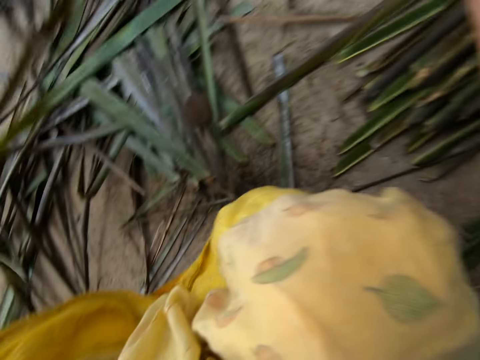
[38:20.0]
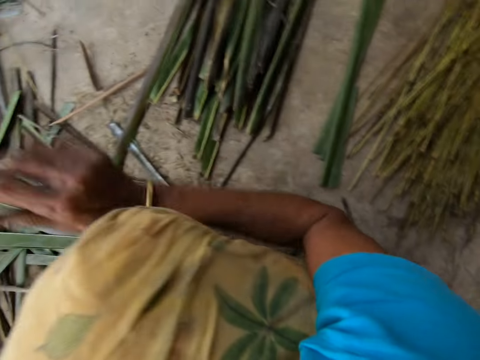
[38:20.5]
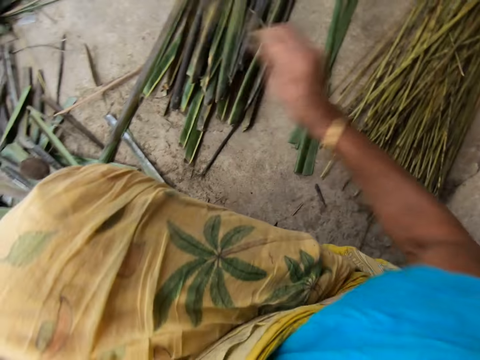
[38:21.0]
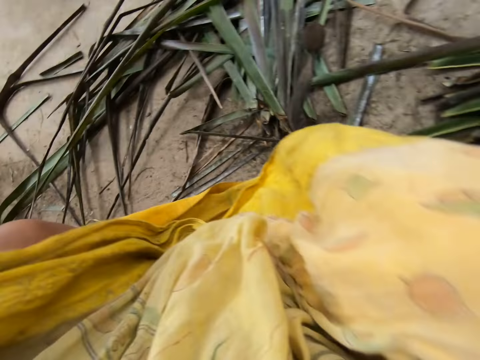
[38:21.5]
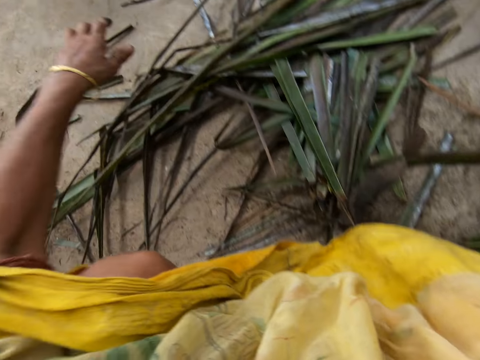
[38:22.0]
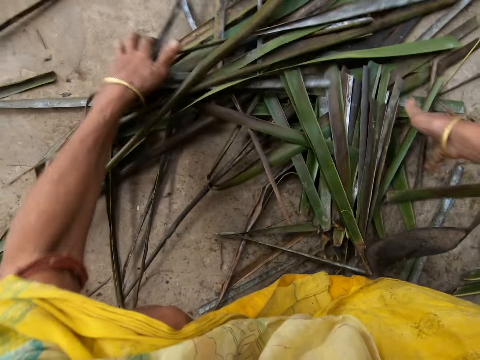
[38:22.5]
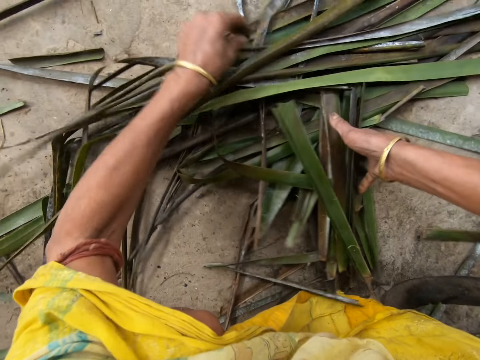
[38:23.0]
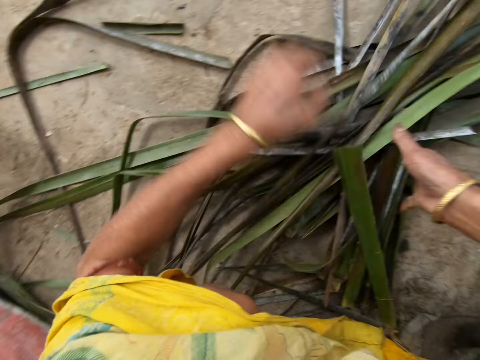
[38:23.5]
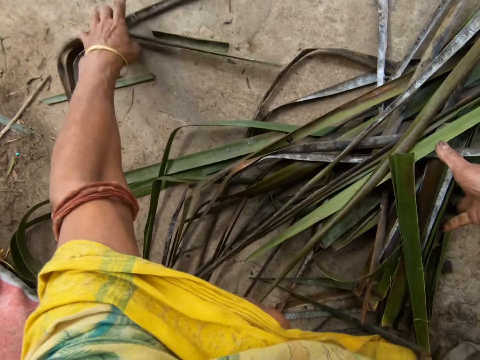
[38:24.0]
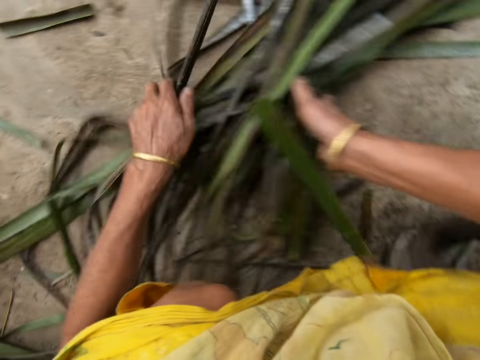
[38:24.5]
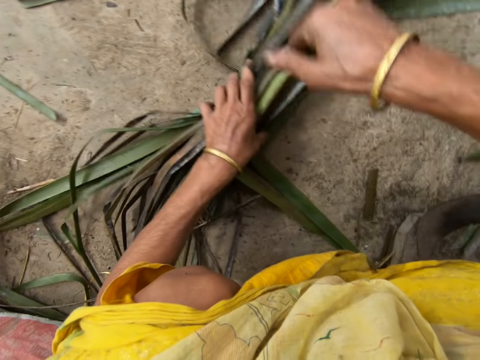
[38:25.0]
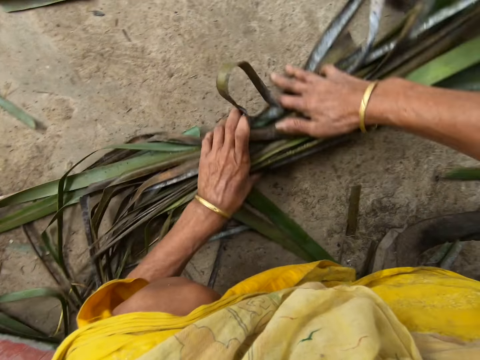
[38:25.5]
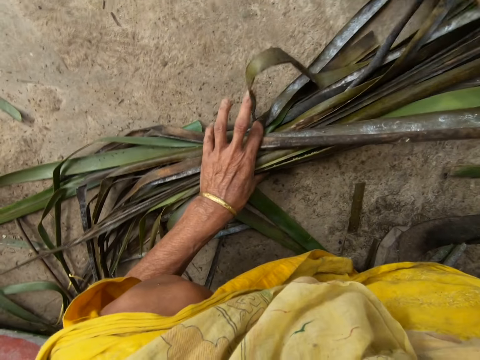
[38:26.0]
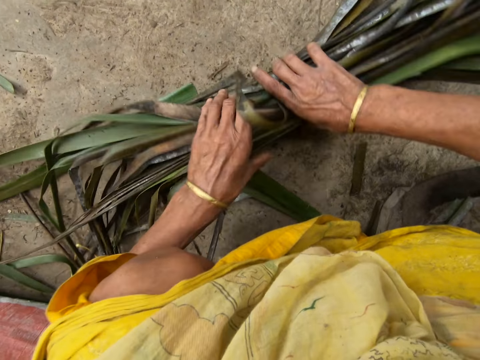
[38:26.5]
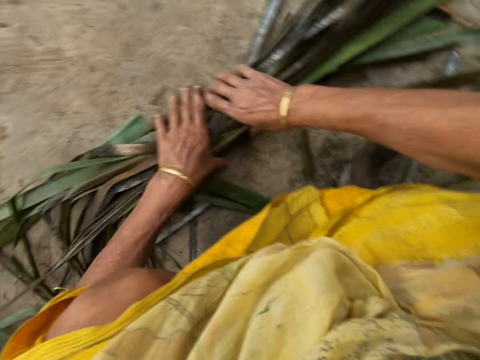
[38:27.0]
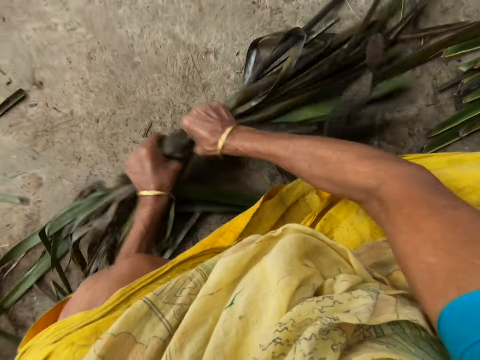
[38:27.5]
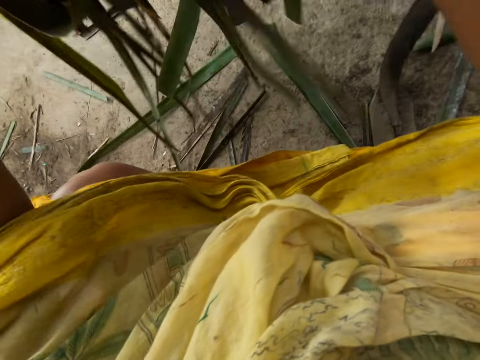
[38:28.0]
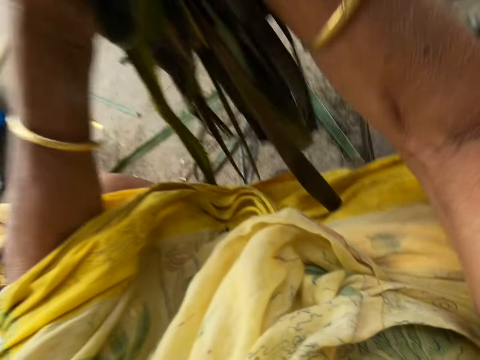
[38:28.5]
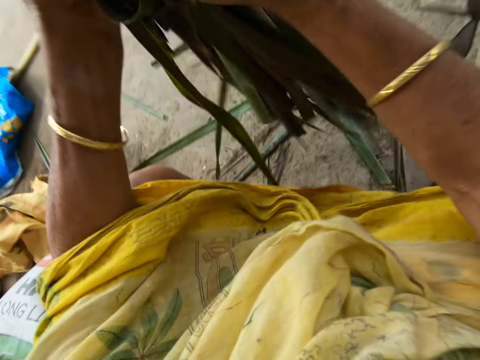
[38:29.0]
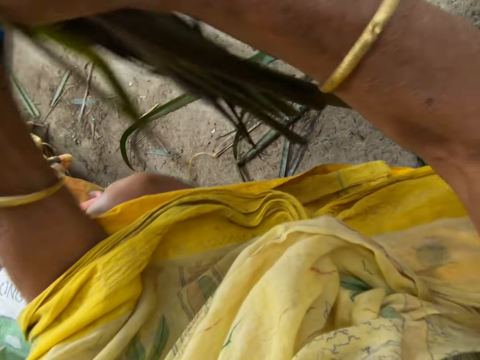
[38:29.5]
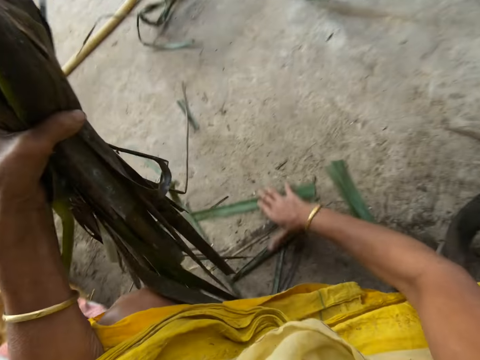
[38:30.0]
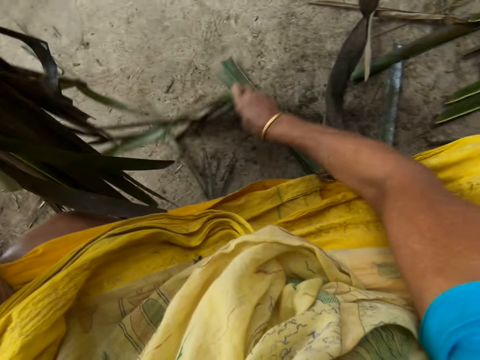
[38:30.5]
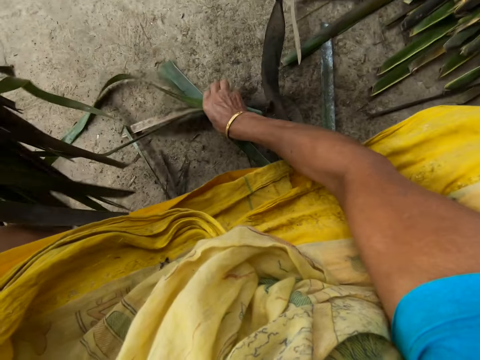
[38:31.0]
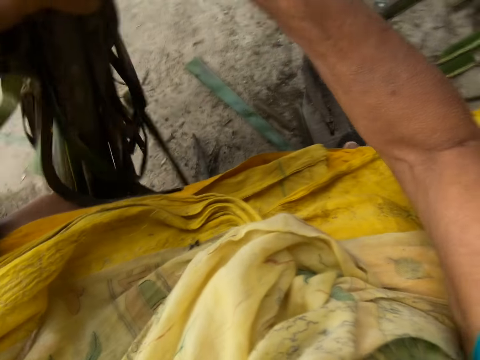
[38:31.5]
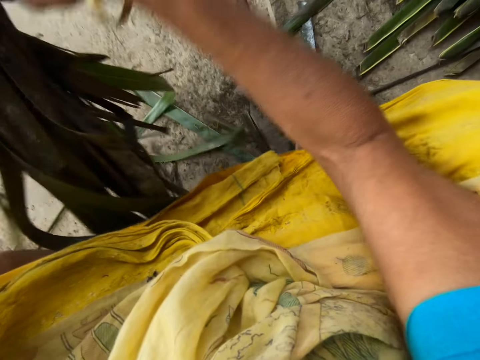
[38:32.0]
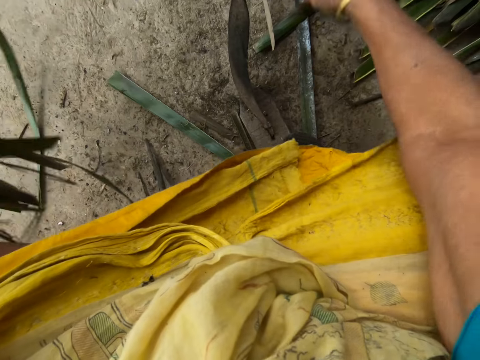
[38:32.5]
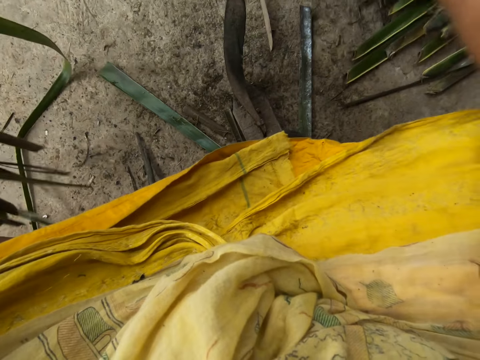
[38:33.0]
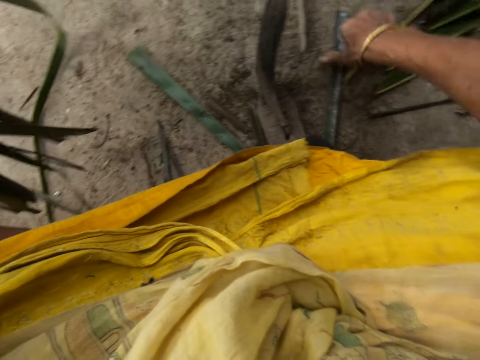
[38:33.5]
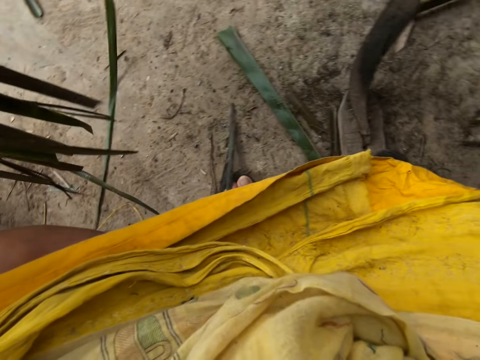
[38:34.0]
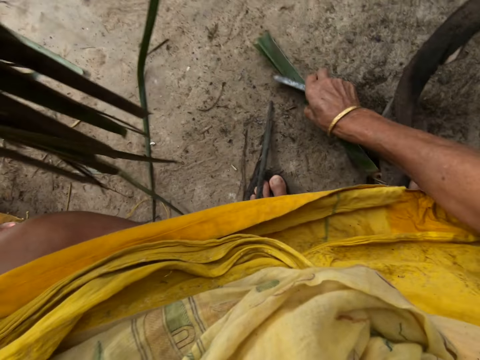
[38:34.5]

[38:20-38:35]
The camera wearer drops the stick on the floor with her right hand. She gathers the leaflets or coconut leaves on the floor together with both hands. She folds the coconut leaves. She picks up the leaflets from the floor with her right hand. She puts the coconut leaves together. She picks the coconut leaves on the floor.

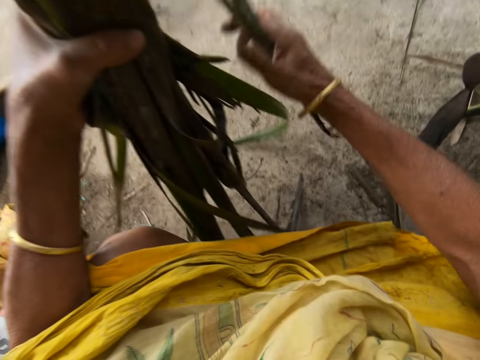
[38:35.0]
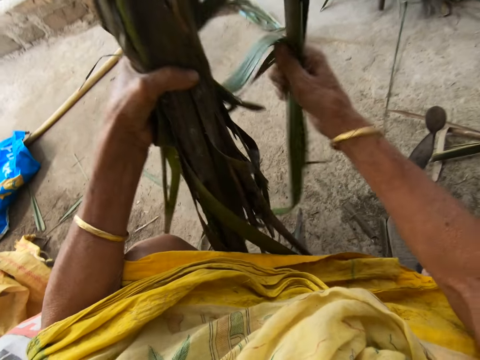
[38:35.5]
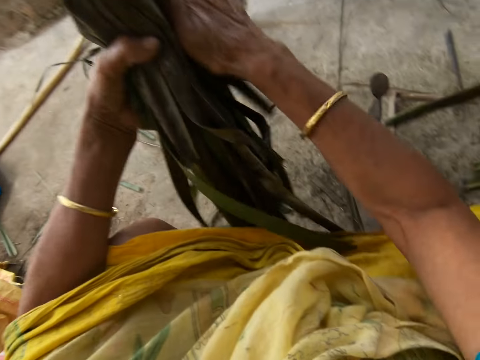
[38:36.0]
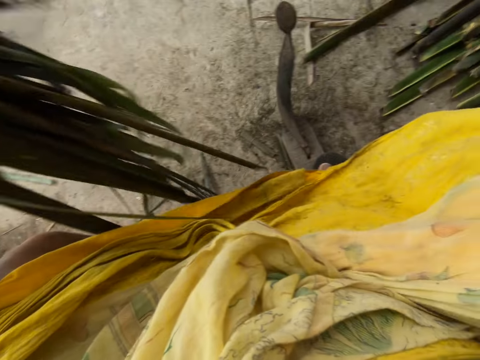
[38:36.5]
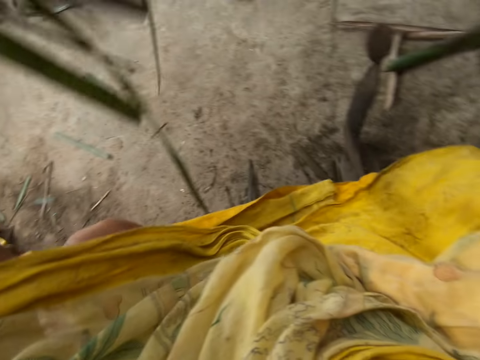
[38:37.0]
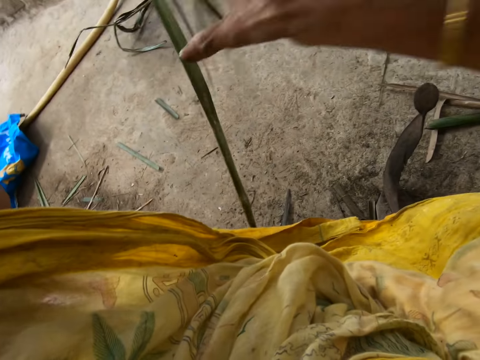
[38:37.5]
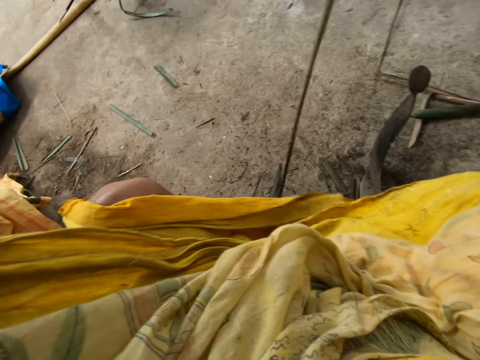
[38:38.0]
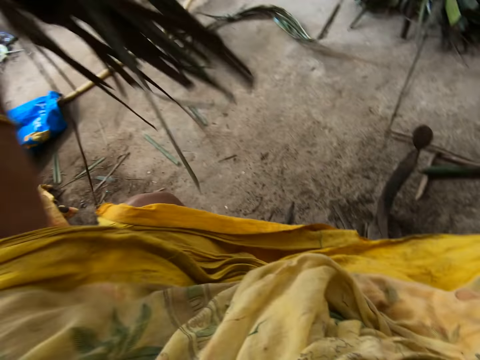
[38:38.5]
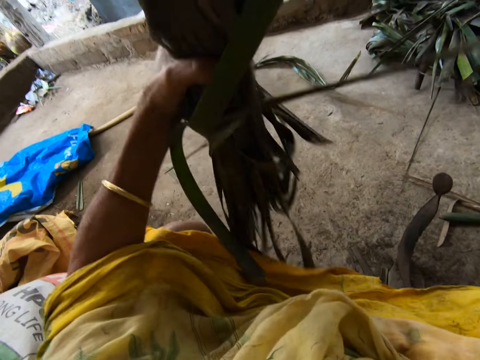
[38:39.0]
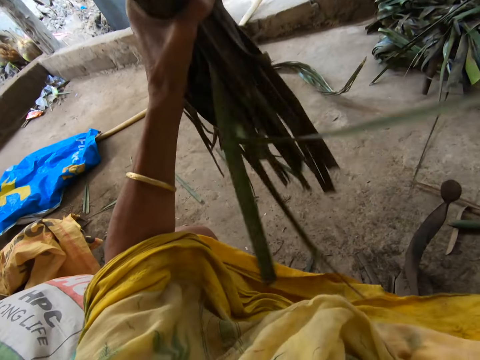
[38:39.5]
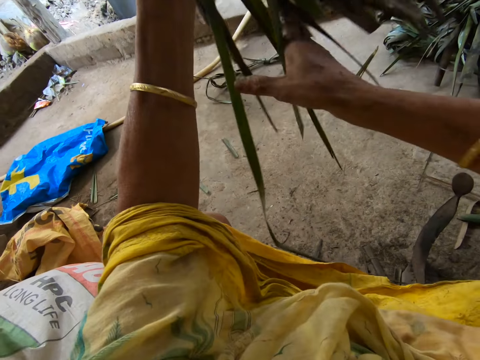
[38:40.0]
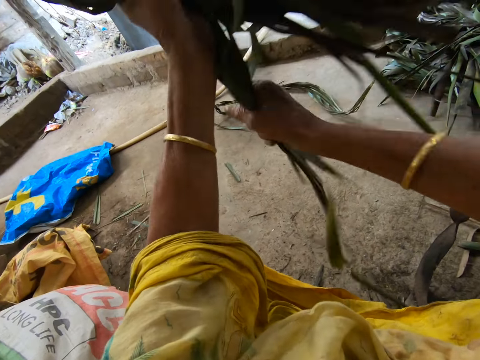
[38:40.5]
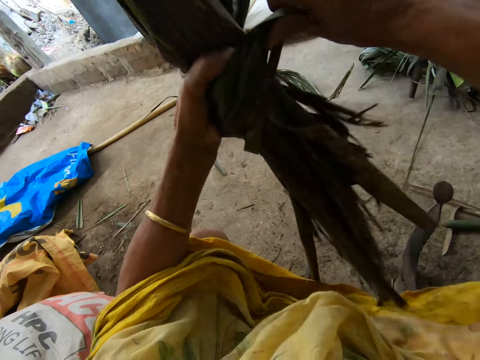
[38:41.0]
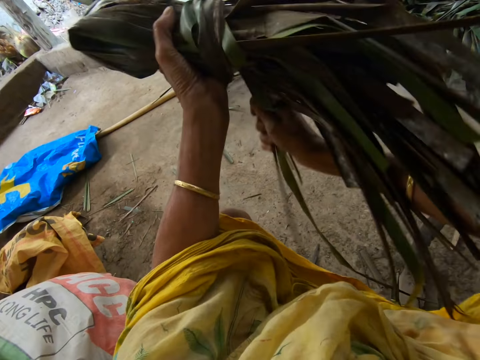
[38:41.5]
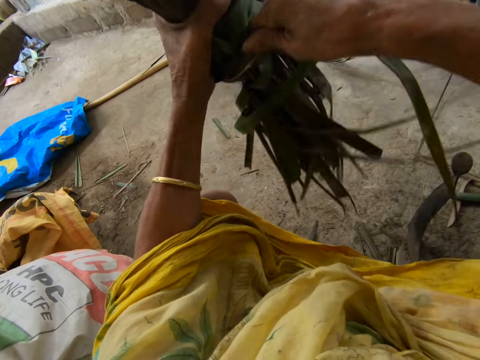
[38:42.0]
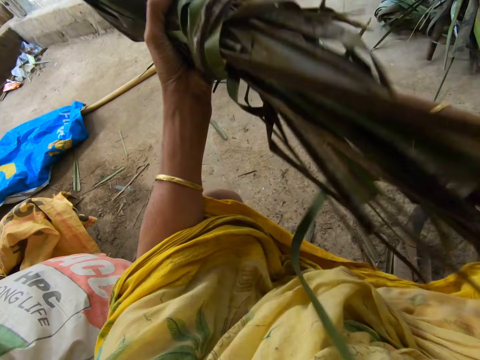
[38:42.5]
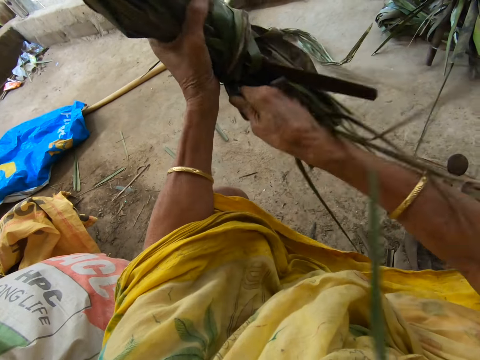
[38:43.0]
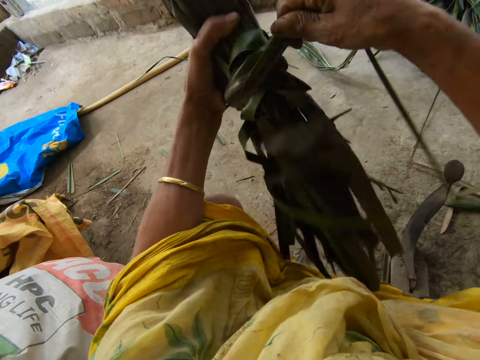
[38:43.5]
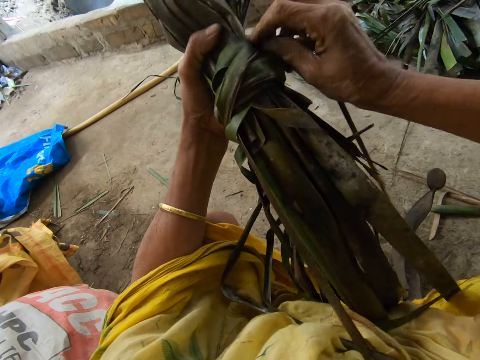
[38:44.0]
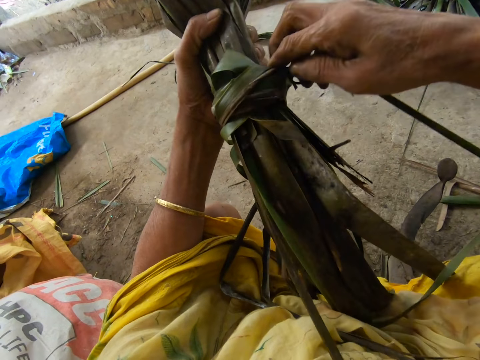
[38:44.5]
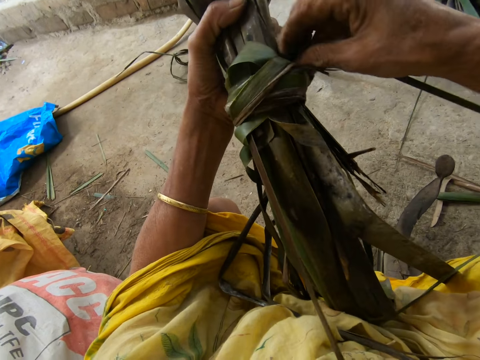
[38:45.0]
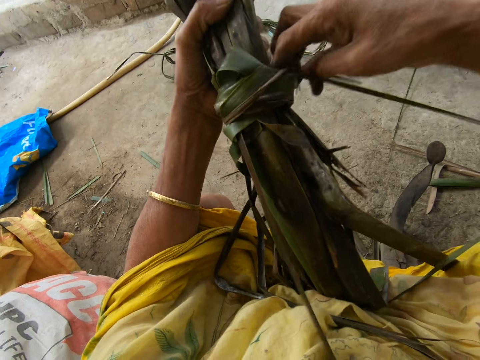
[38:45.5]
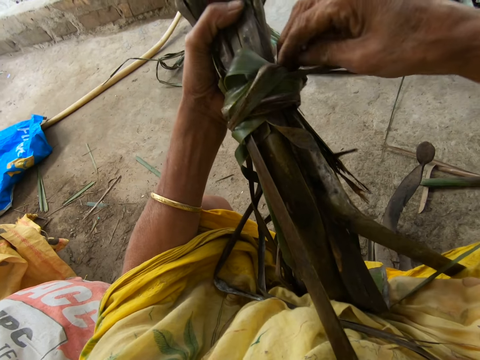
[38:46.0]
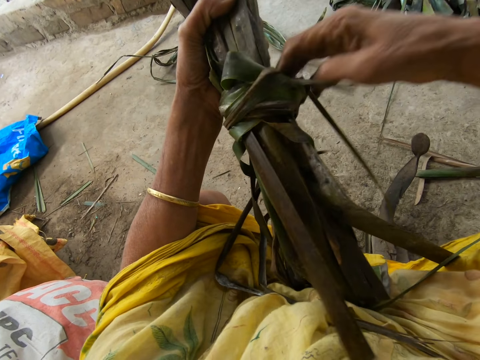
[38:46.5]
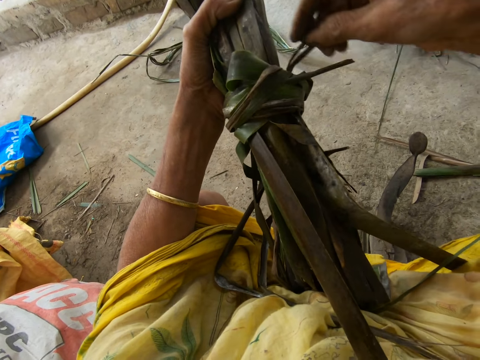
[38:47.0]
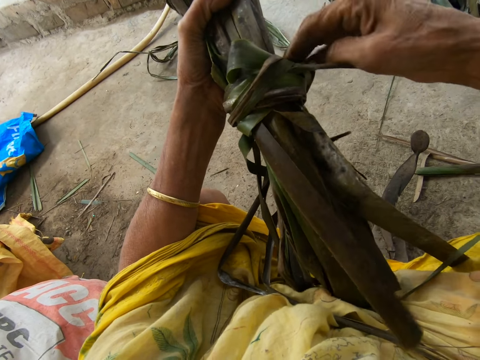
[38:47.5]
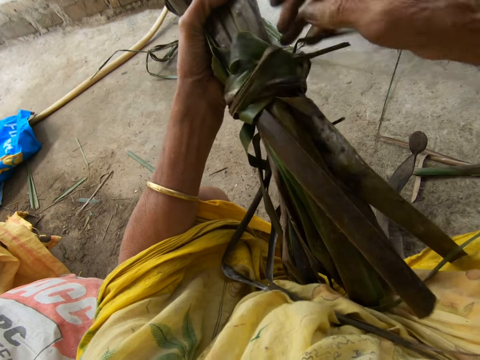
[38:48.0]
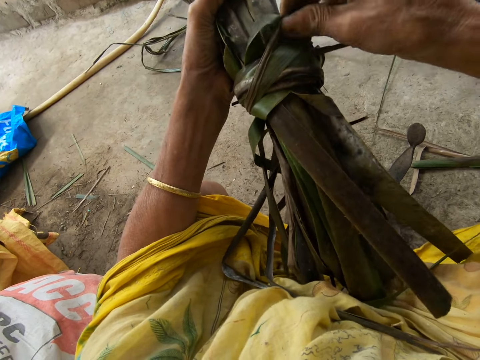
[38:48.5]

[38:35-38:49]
The camera wearer puts coconut leaves together. She ties the leaflets together with both hands. She pushes the coconut leaves into a knot.
